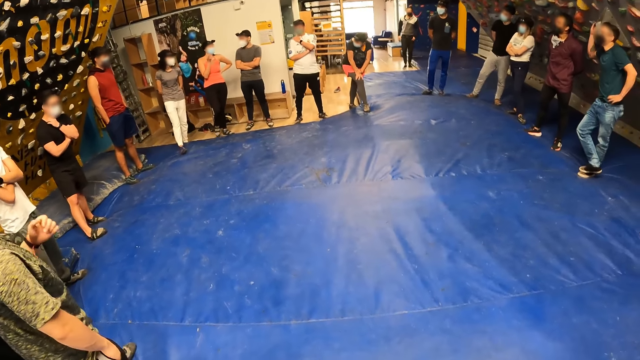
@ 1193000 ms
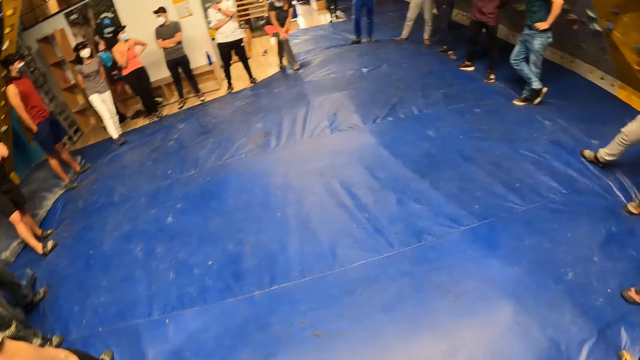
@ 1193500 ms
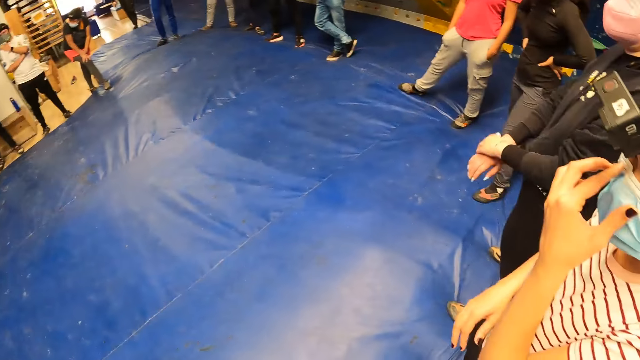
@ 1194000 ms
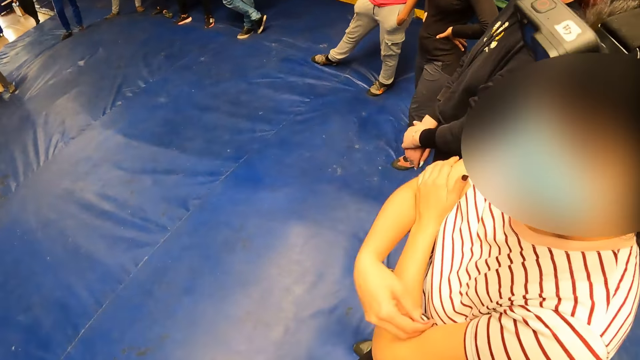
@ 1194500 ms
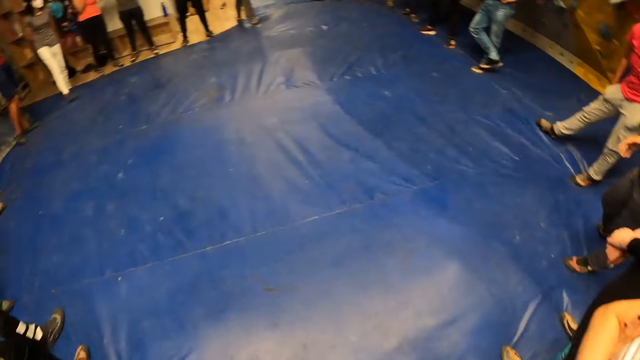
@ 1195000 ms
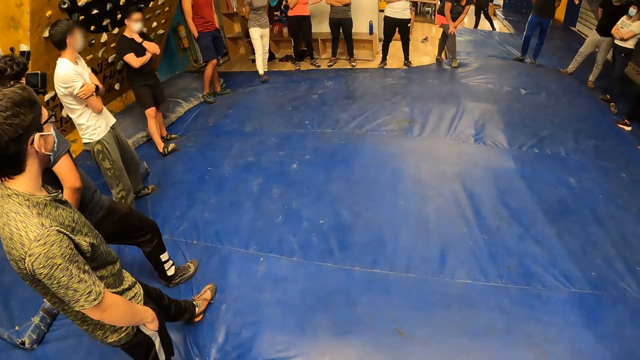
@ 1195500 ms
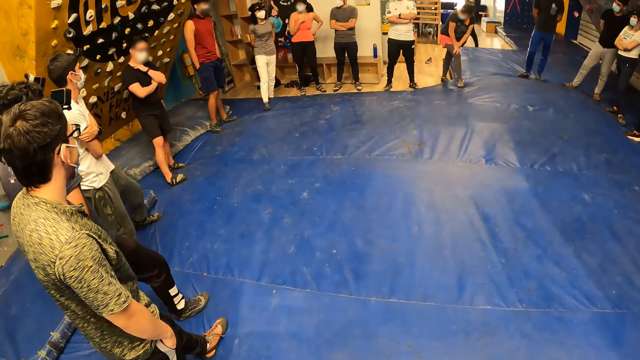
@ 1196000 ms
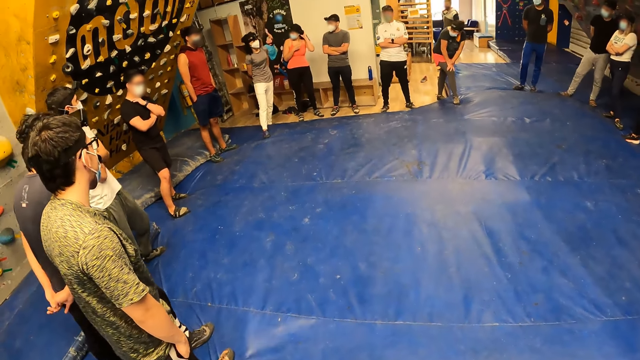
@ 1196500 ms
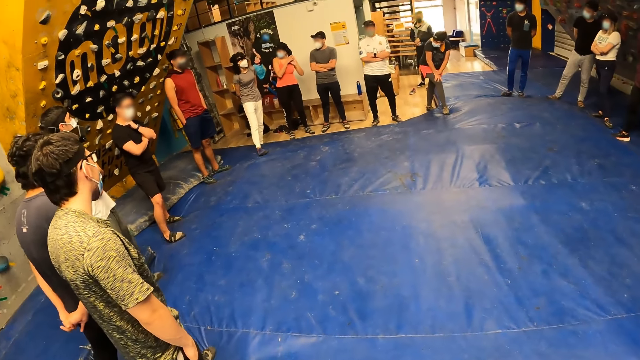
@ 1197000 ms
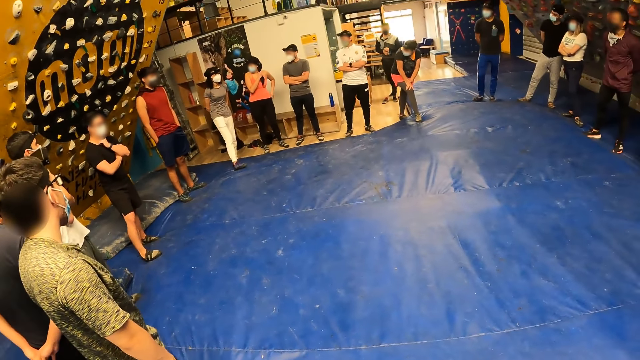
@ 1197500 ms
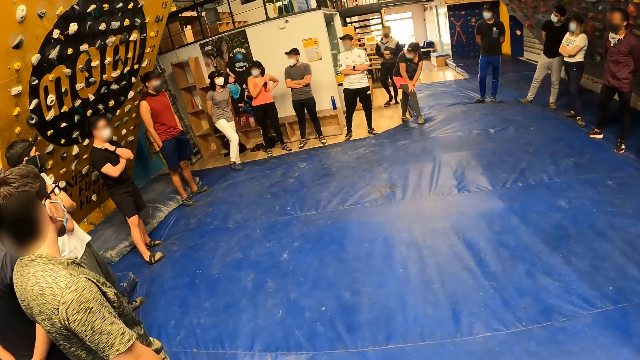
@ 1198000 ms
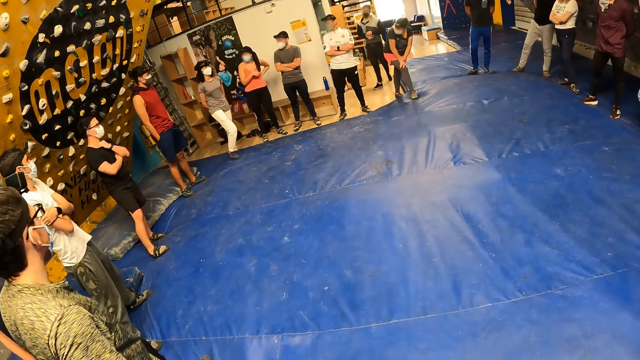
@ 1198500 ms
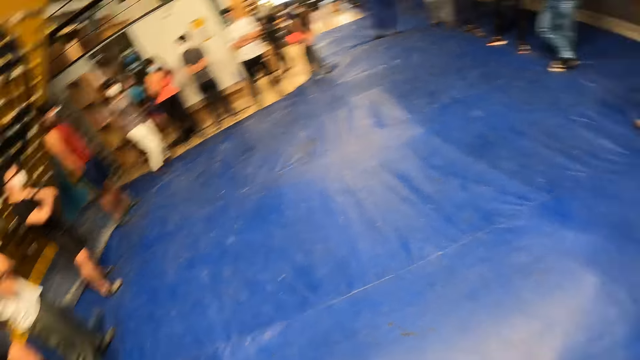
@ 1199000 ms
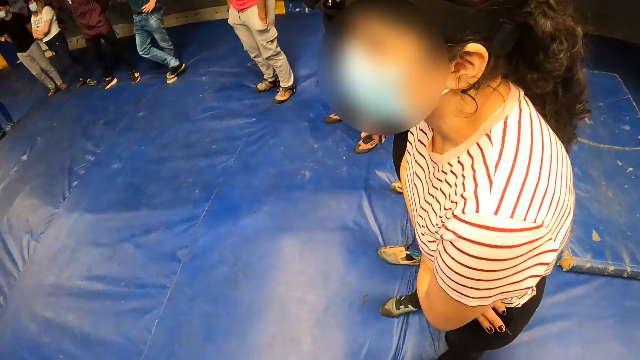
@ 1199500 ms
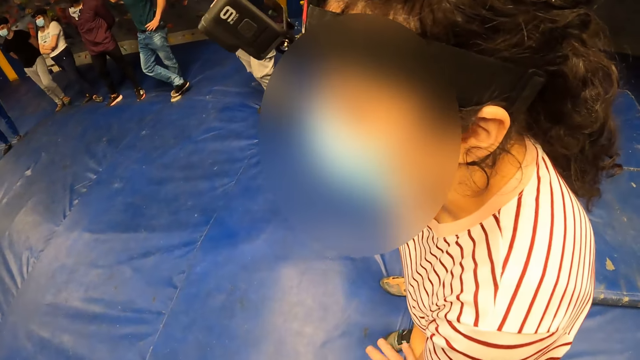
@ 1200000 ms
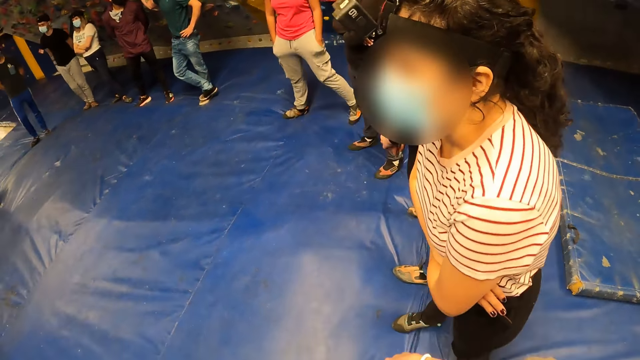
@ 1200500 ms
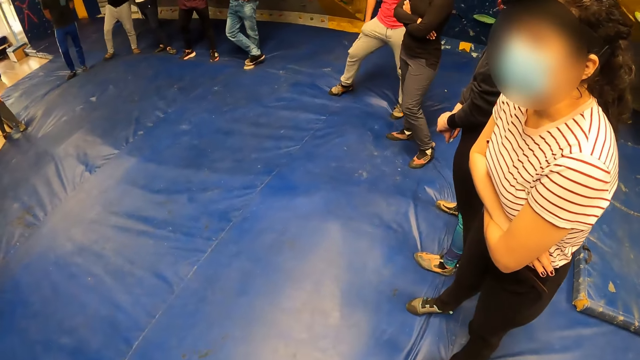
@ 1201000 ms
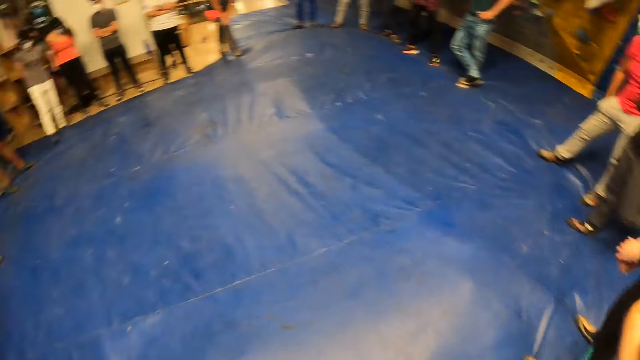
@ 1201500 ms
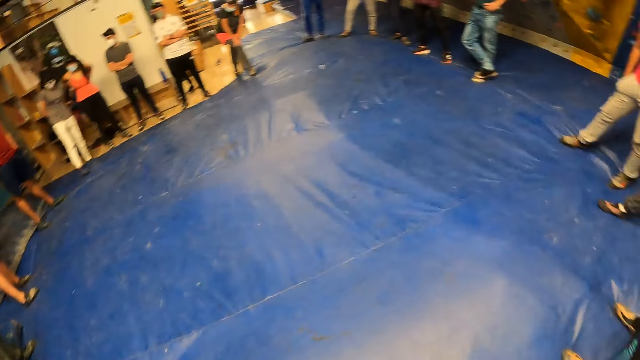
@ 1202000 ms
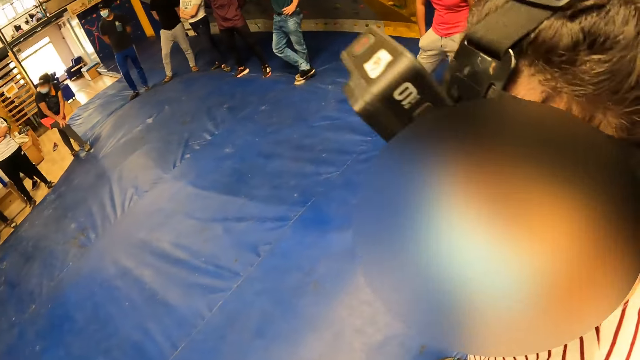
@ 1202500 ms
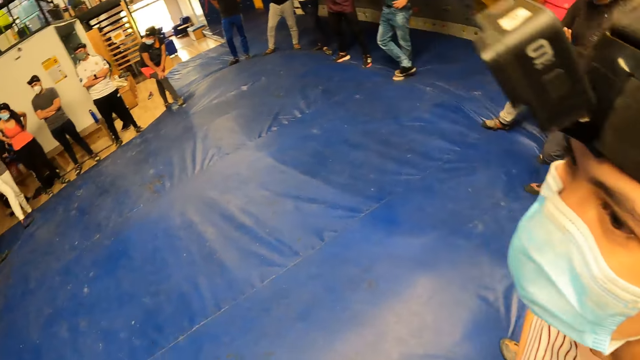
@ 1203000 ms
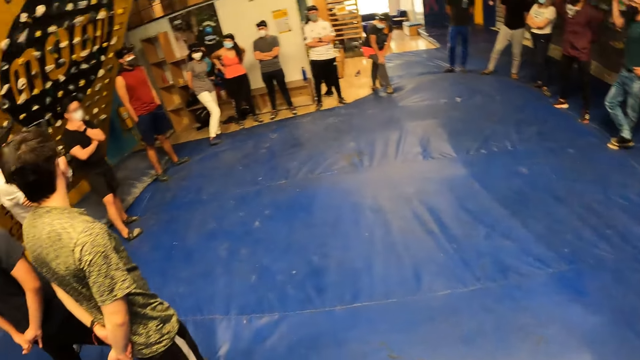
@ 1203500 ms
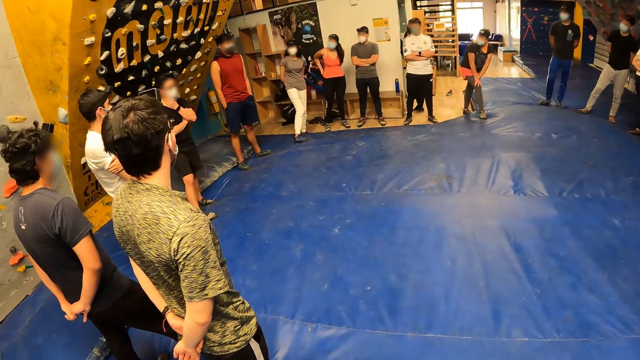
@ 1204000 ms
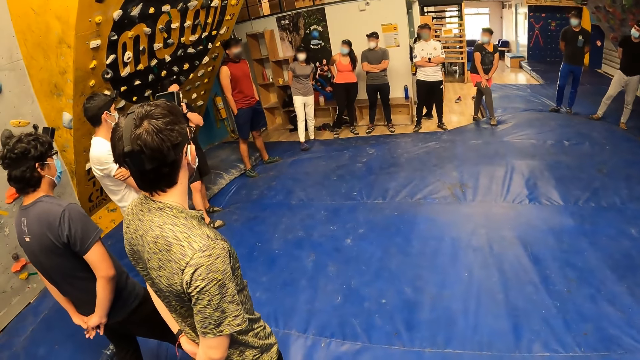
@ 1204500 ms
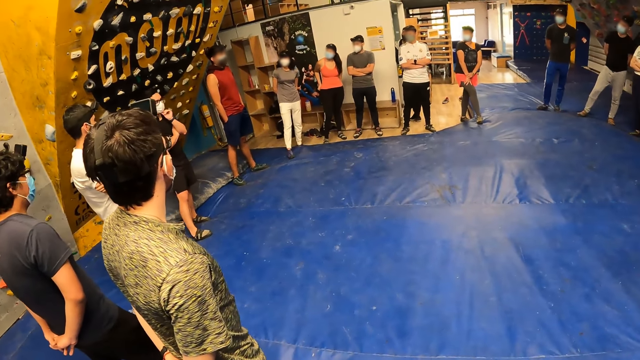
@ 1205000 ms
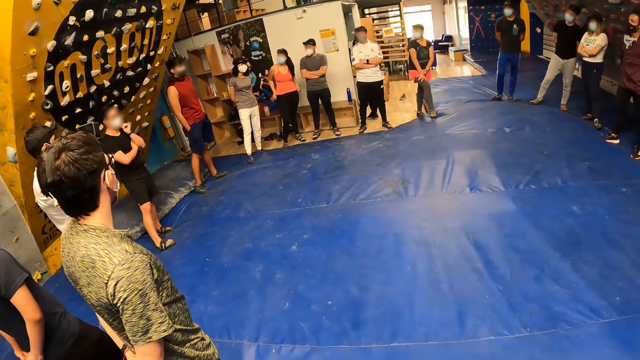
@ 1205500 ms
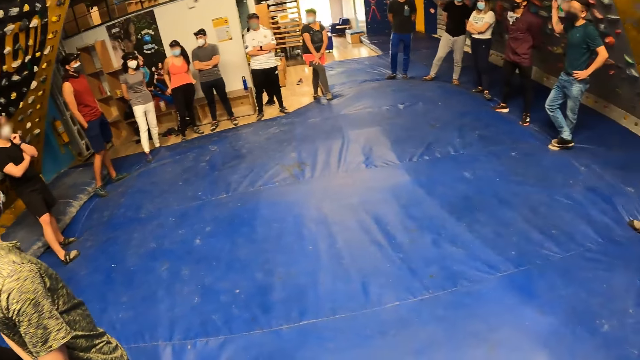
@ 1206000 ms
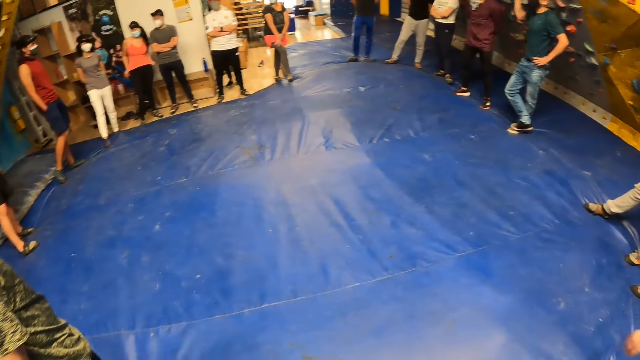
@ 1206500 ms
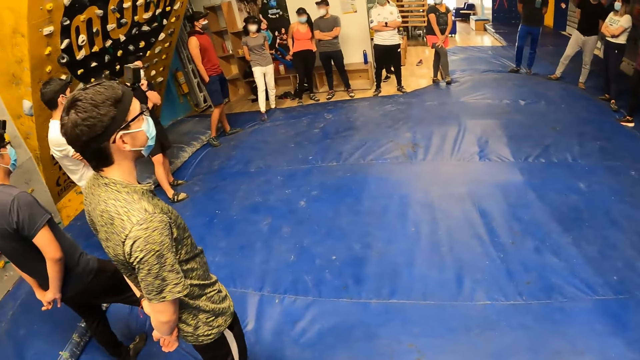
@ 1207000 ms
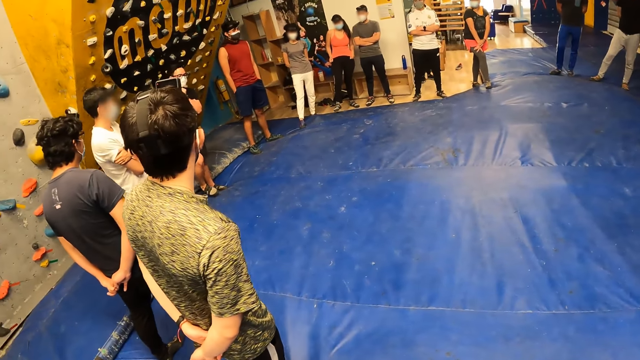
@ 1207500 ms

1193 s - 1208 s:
A man adjusts his shirt. The camera wearer looks around a room. The man moves around the room. The camera wearer looks around the room. A lady moves around the room. The camera wearer looks around the room.

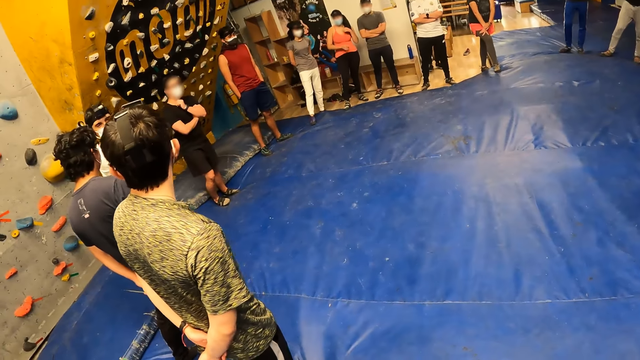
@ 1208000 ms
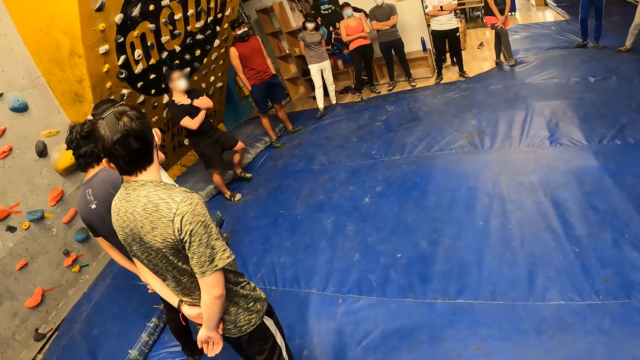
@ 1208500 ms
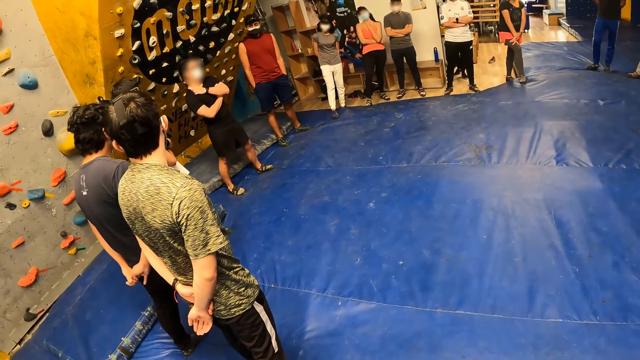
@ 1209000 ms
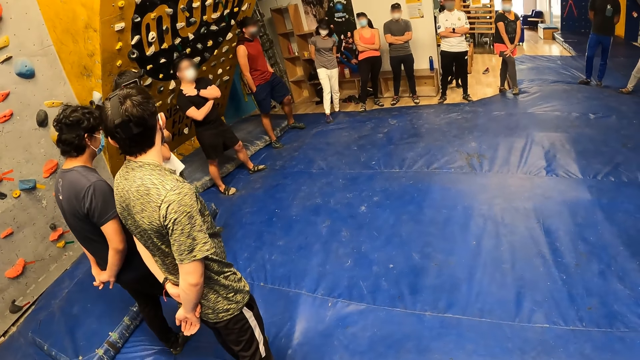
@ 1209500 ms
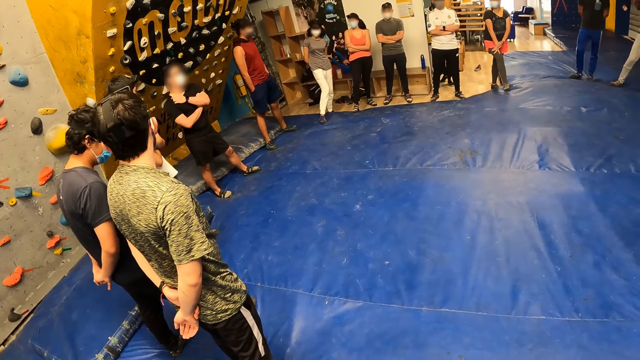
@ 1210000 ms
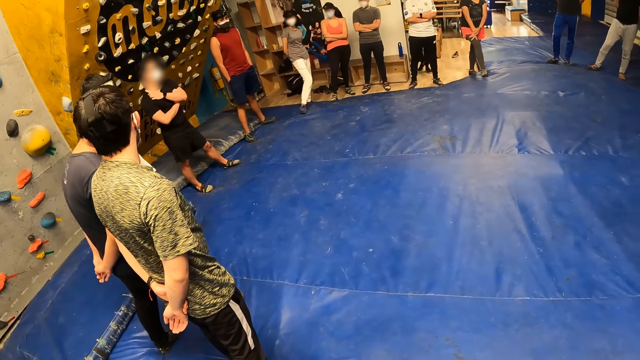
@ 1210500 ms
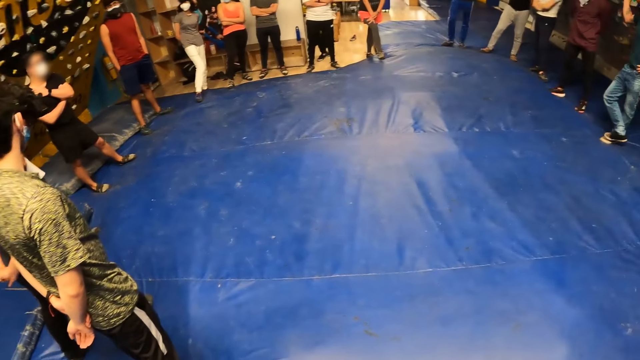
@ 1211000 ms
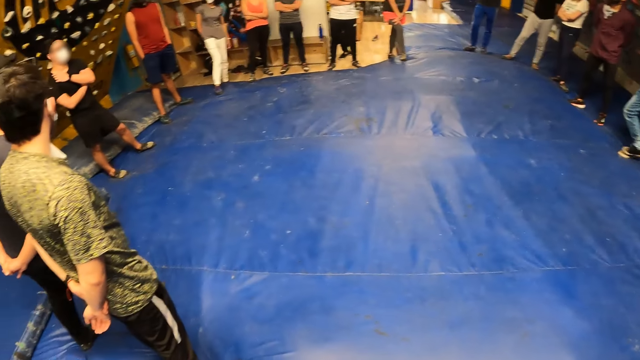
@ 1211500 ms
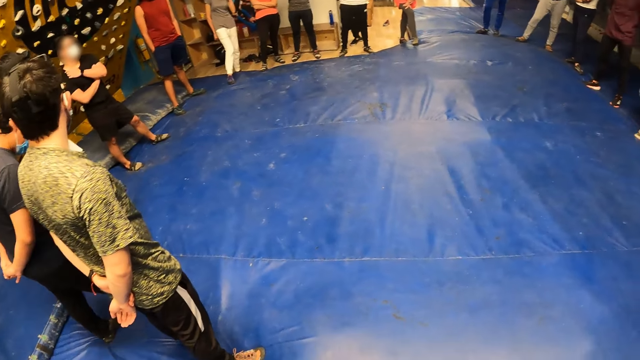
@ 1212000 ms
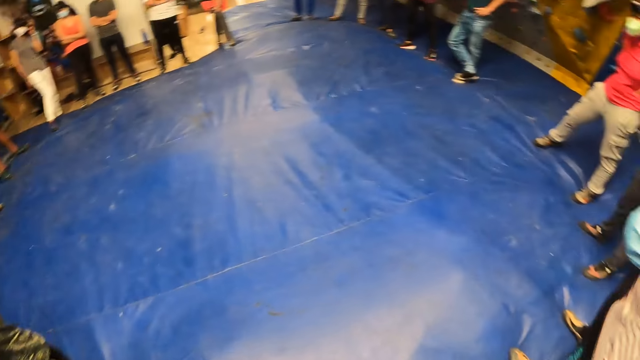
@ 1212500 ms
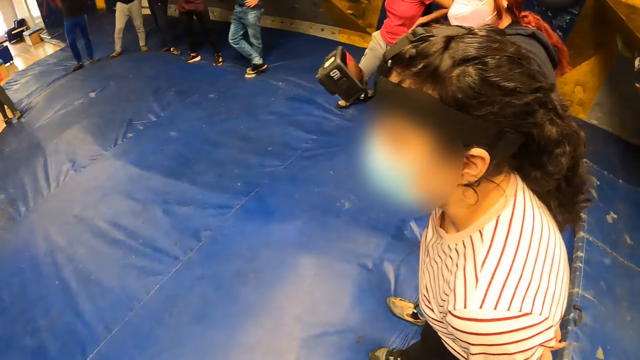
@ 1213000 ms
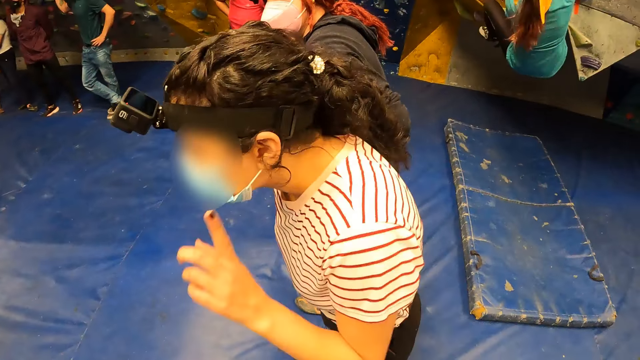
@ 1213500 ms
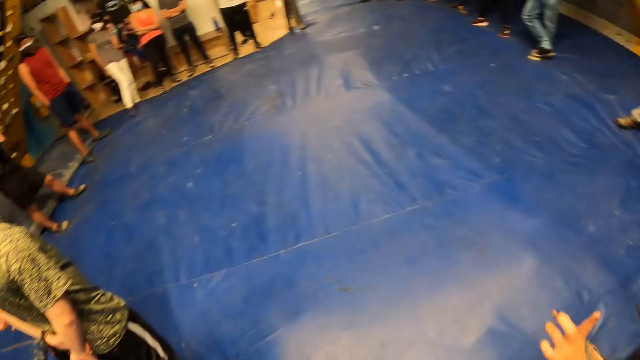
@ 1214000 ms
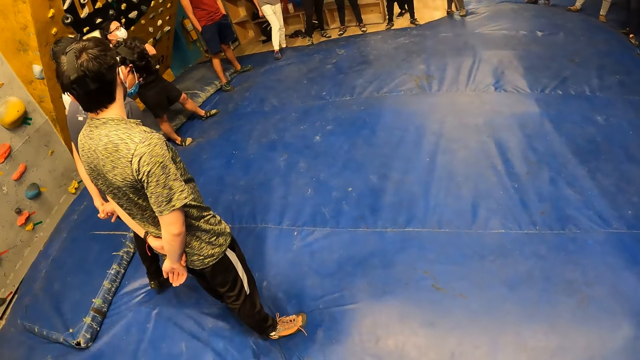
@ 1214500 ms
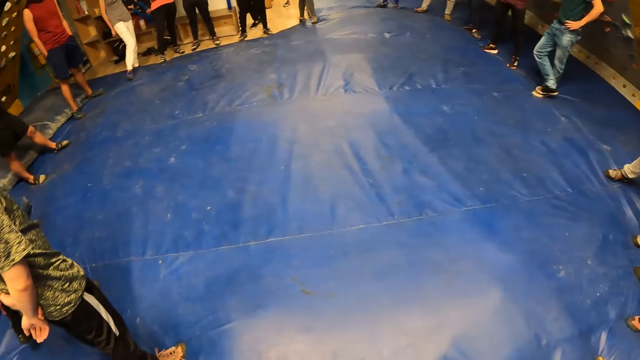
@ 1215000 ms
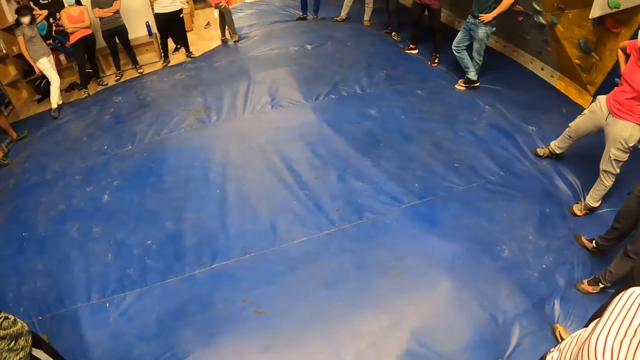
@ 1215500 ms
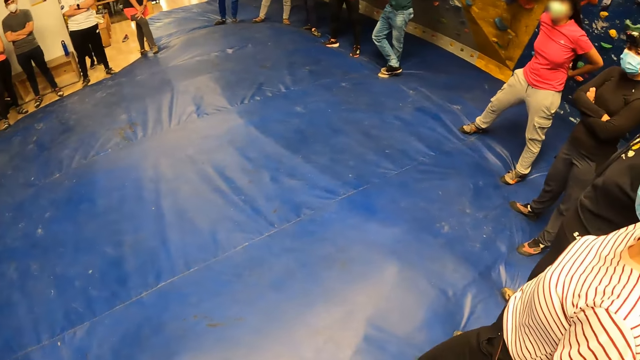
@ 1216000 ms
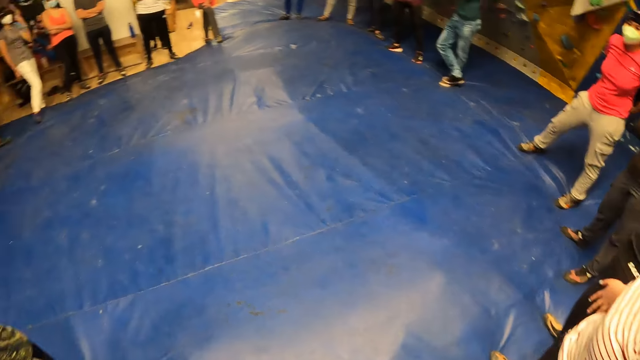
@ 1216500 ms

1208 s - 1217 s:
A man moves around a room. The camera wearer looks around the room. A lady interacts with the camera wearer. The camera wearer looks around the room.
